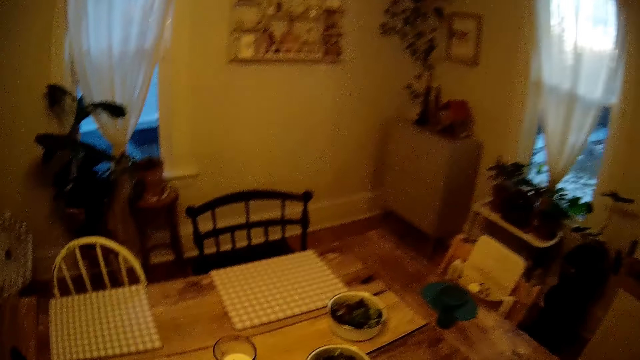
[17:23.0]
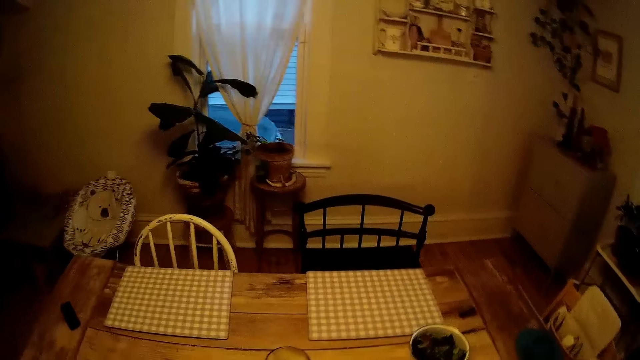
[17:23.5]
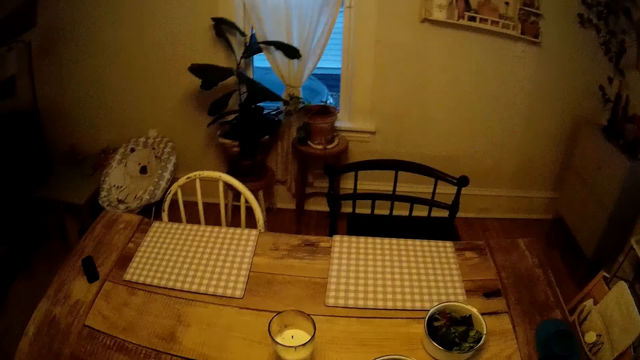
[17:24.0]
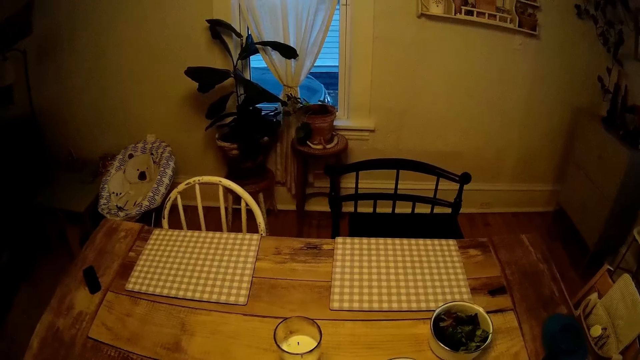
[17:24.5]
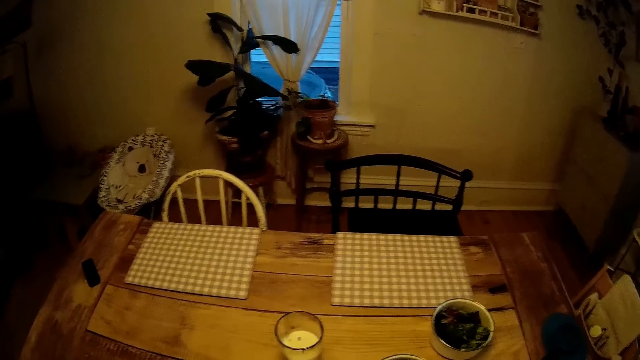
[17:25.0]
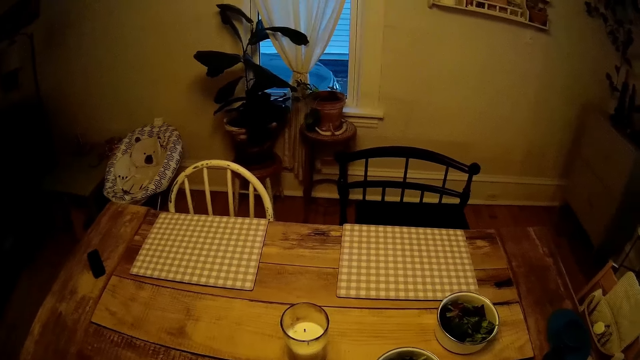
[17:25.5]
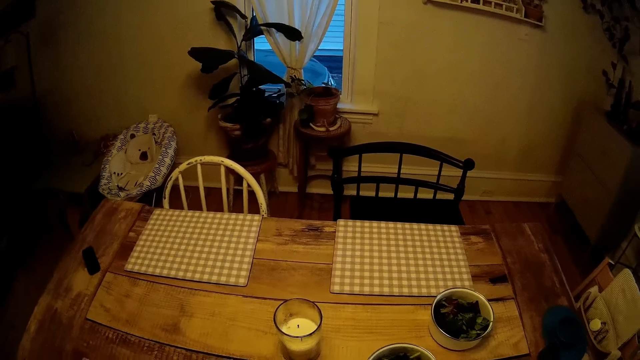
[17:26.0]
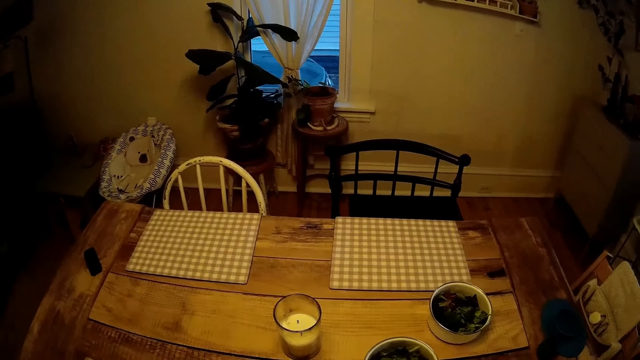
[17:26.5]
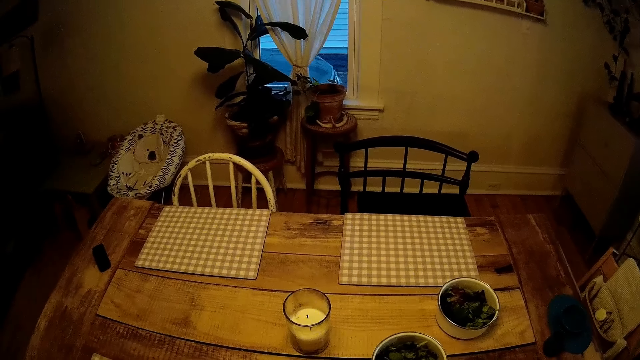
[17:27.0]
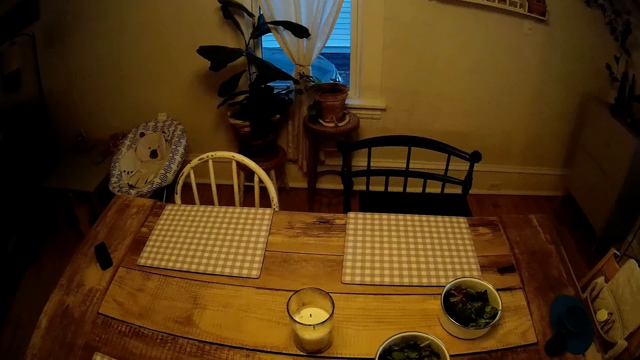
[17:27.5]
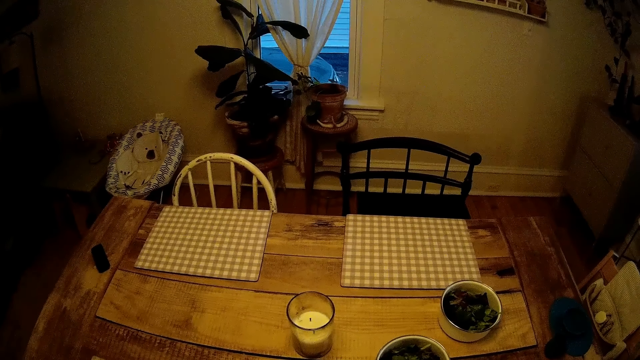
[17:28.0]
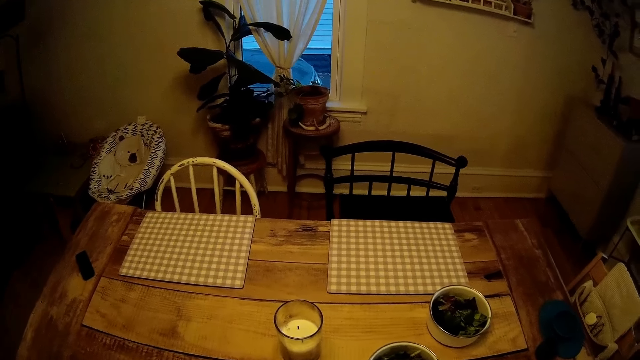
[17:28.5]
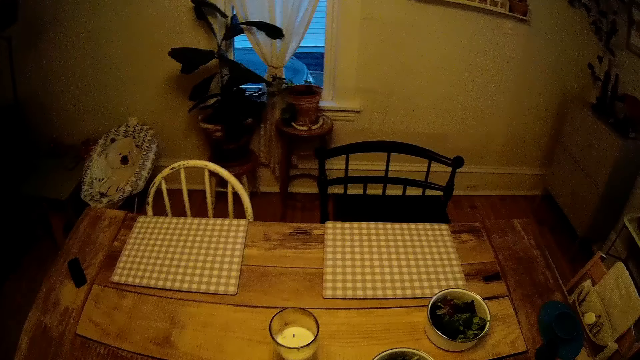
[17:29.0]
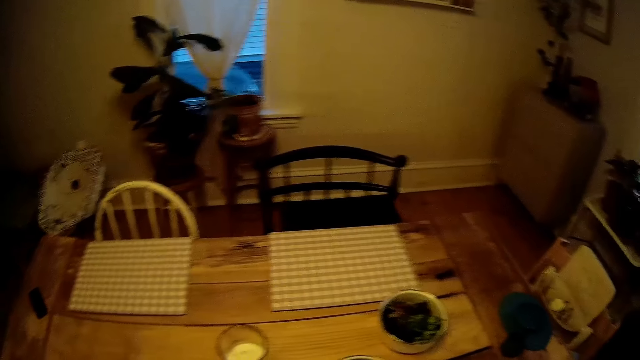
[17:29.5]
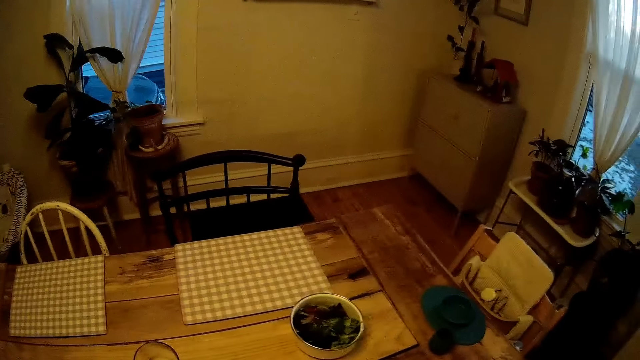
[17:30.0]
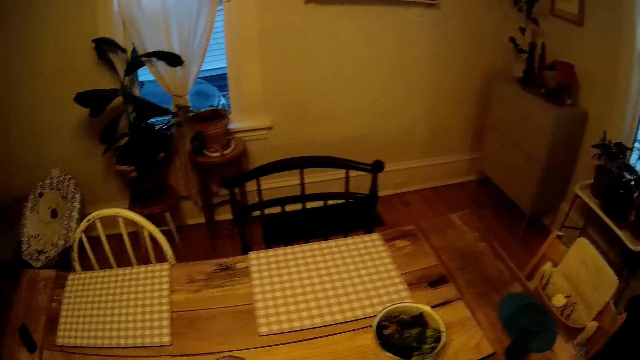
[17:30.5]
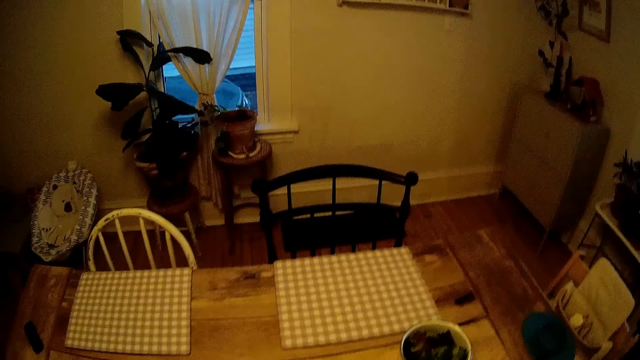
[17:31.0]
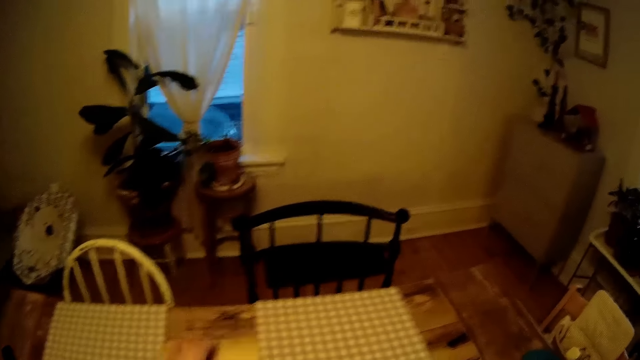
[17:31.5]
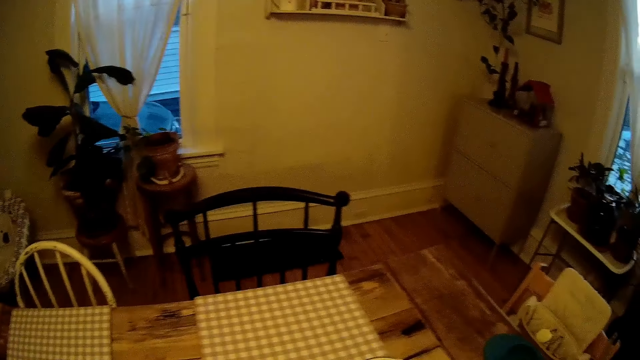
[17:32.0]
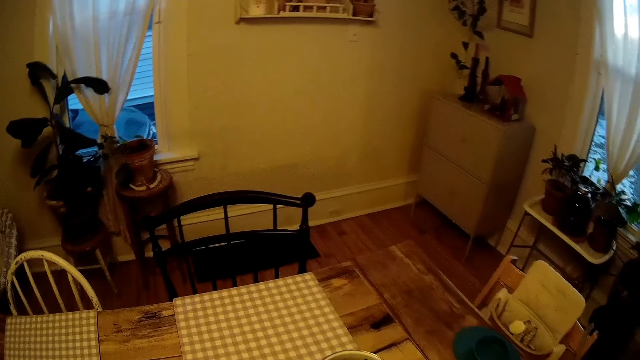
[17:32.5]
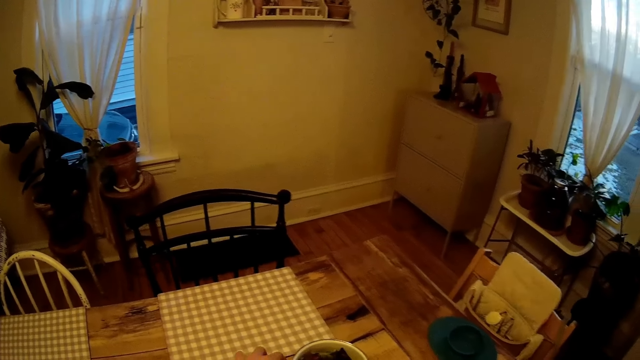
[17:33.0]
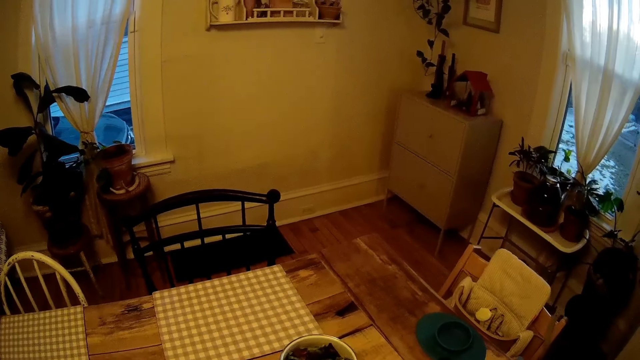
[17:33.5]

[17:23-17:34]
The camera wearer touches something on the table. She puts the cover of a board game on the table with her left hand.

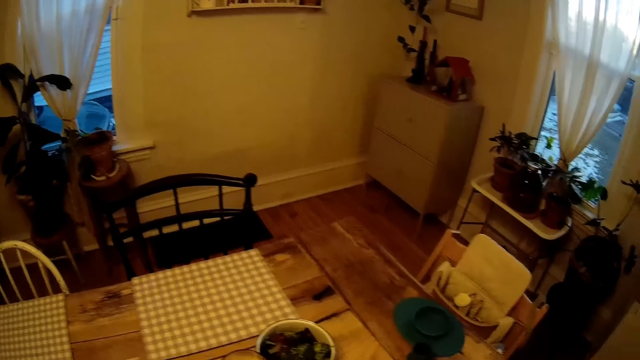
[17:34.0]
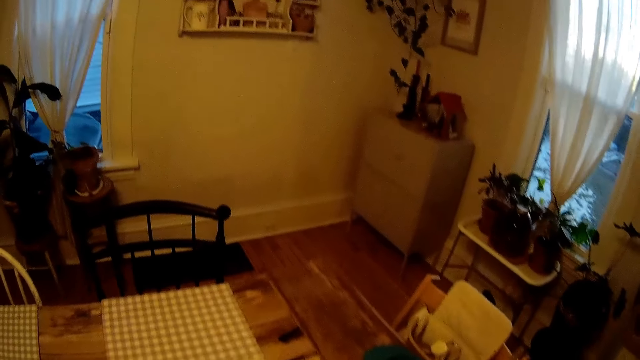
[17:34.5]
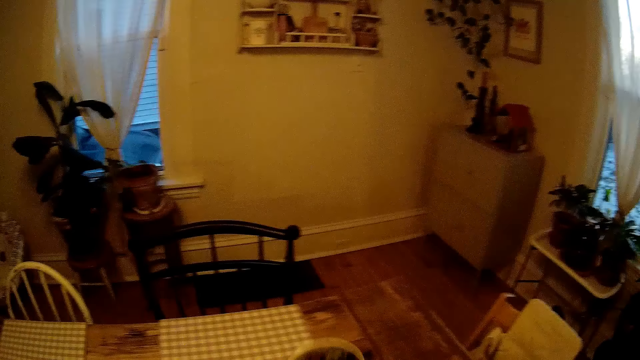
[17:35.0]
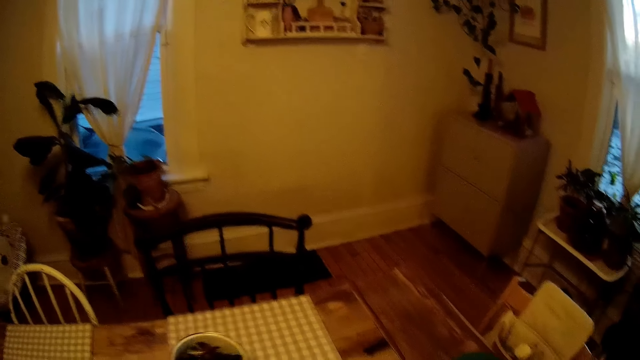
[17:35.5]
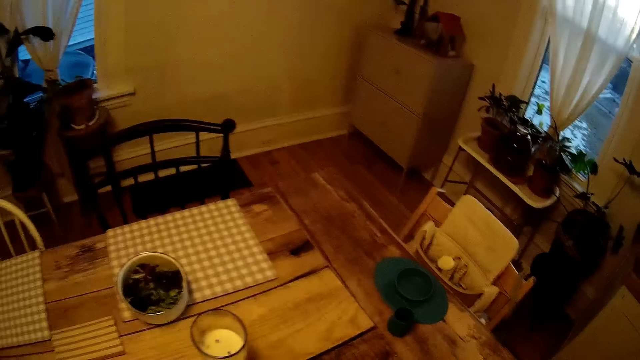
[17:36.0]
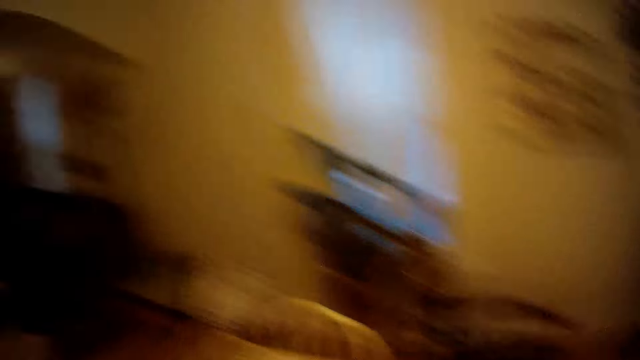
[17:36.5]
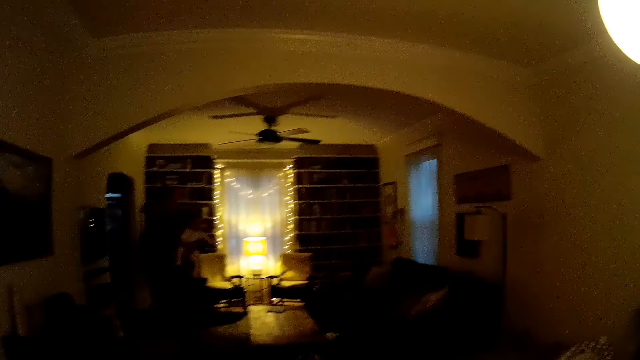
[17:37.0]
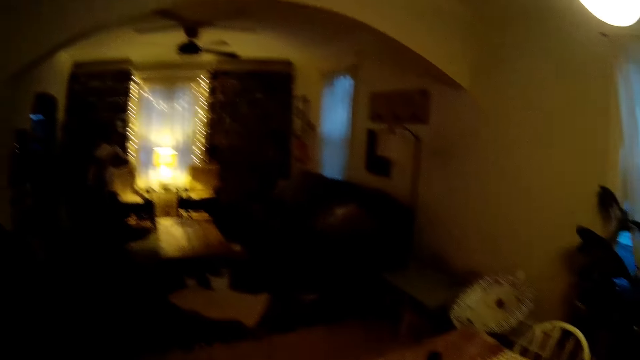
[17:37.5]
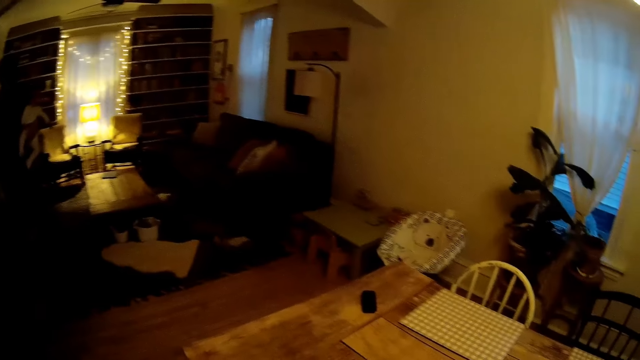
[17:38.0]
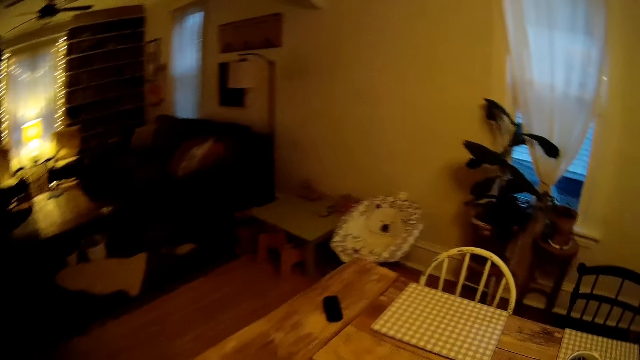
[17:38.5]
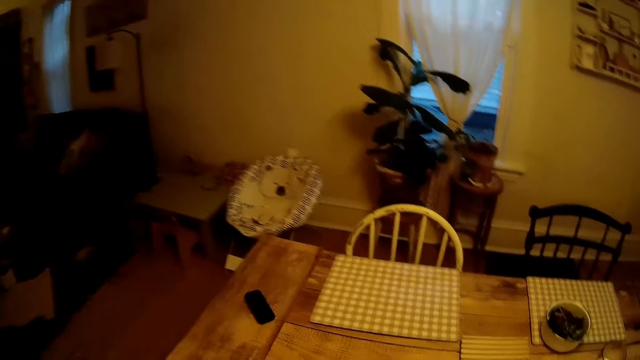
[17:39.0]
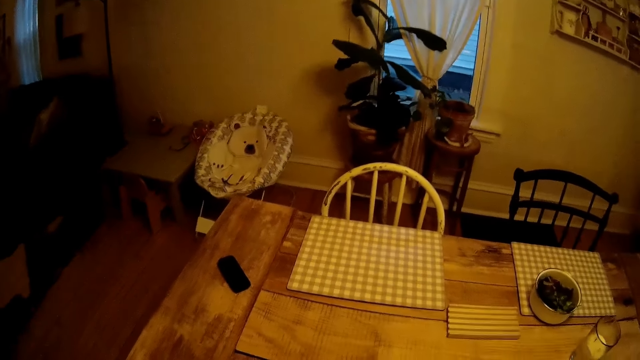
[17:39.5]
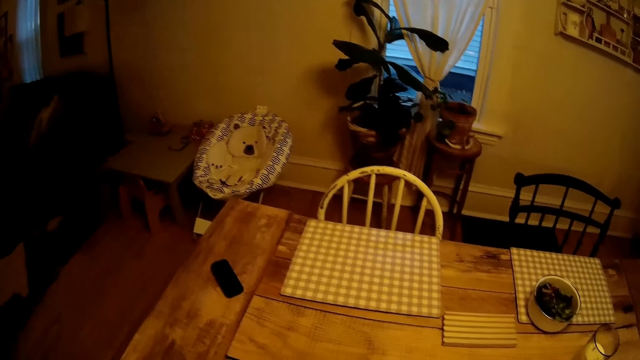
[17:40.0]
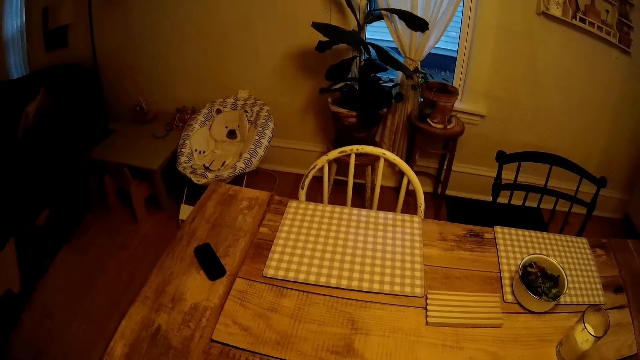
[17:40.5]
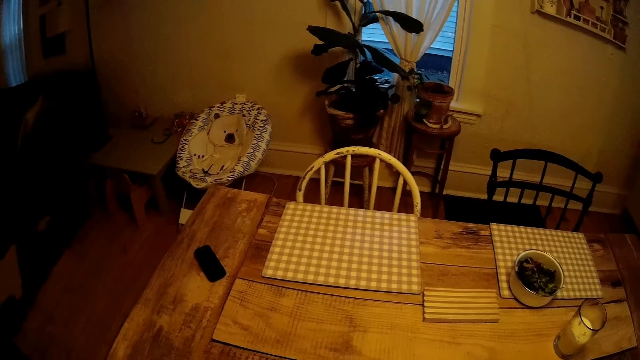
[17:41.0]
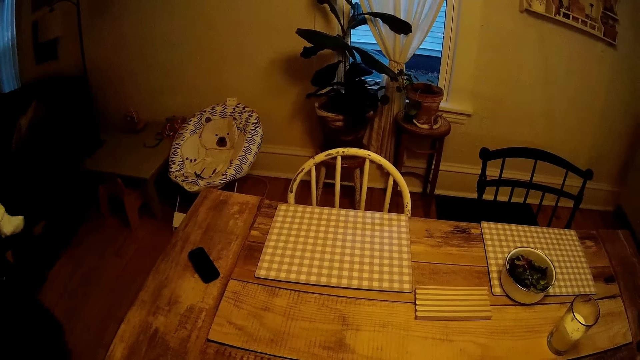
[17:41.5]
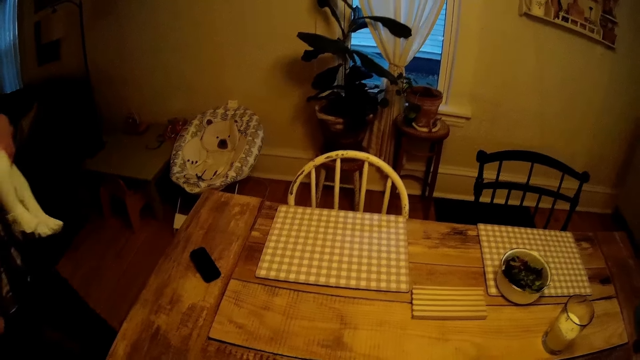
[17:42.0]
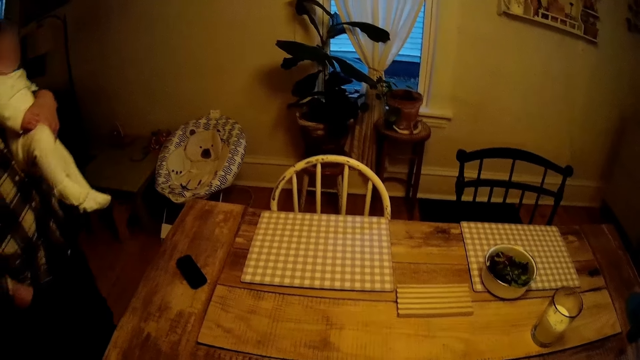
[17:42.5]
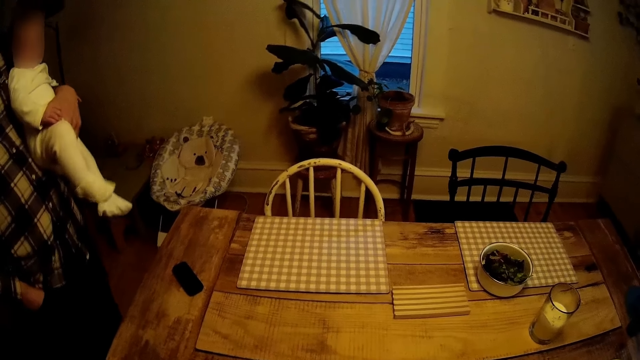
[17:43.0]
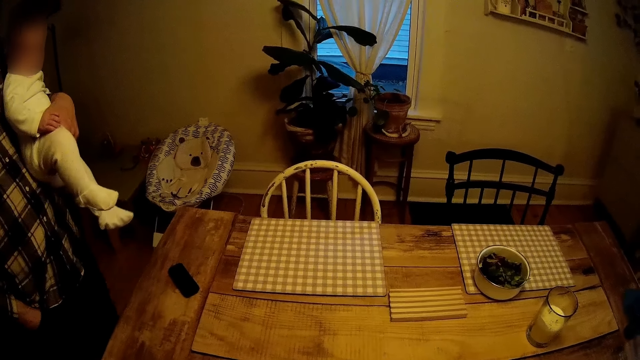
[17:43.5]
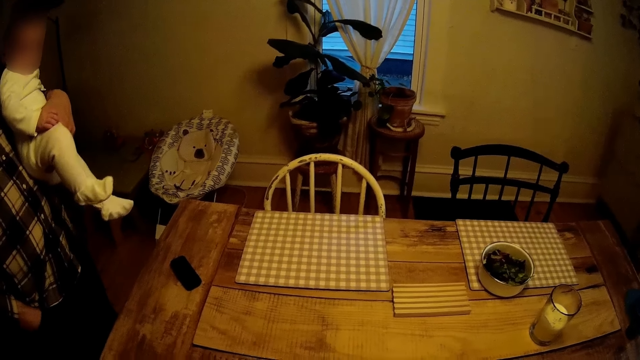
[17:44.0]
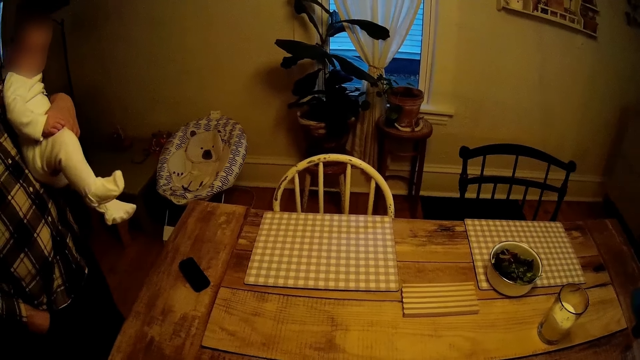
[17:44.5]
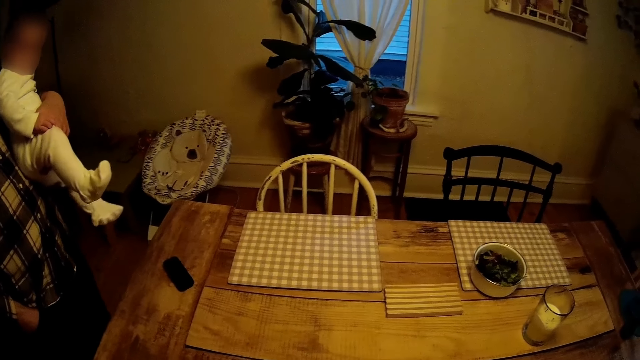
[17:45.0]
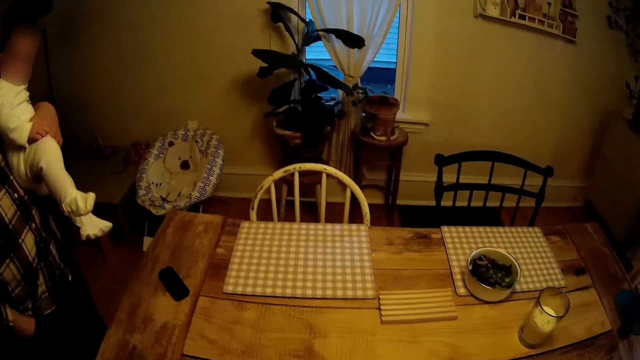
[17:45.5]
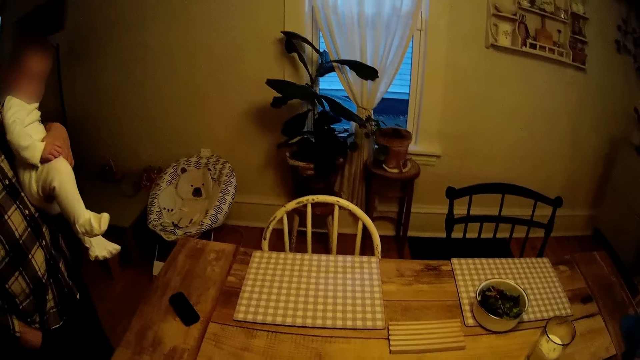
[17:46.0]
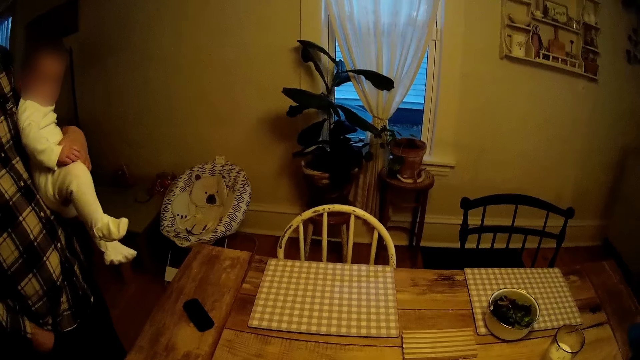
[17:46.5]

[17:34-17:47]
The camera wearer picks up a bowl from the table with her left hand. She drops the bowl on the table with her left hand. She stares at a man. She touches something on the table. The man holds a baby with his left hand. The man walks in the house and stares at the table.
